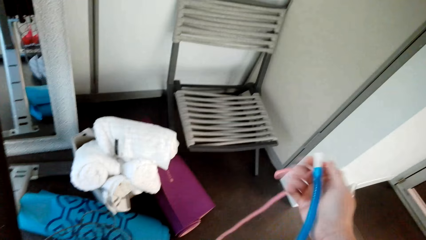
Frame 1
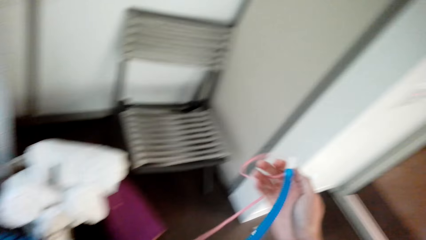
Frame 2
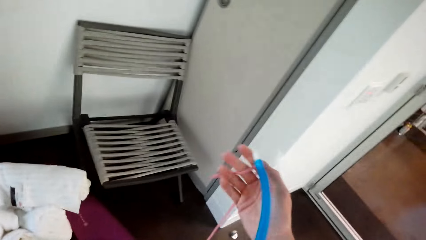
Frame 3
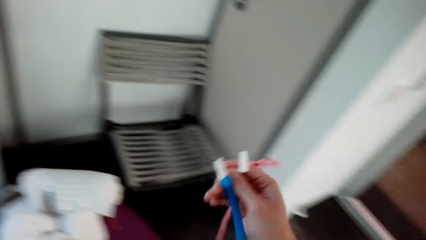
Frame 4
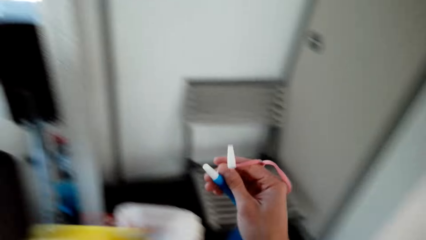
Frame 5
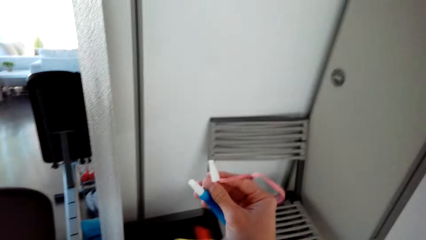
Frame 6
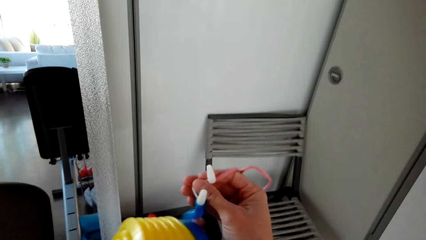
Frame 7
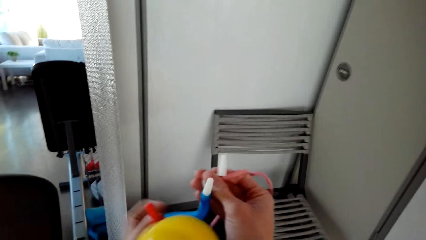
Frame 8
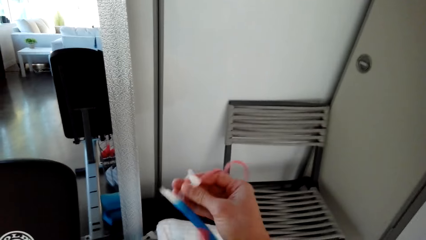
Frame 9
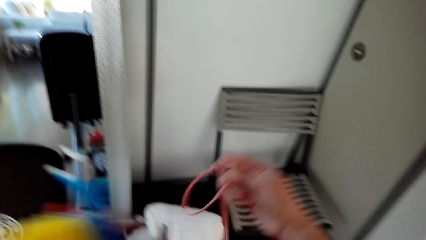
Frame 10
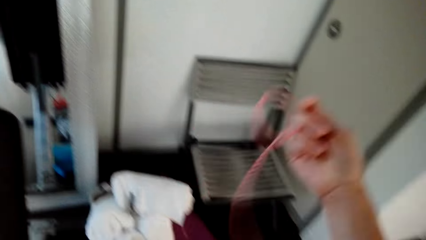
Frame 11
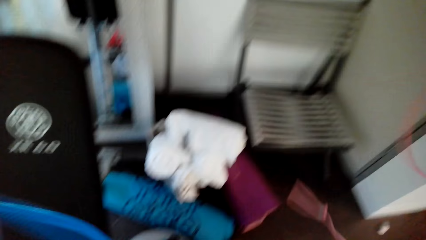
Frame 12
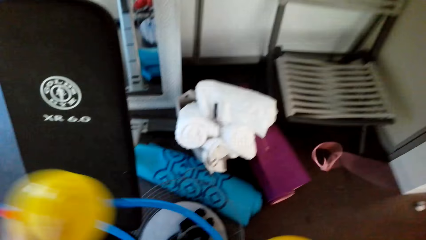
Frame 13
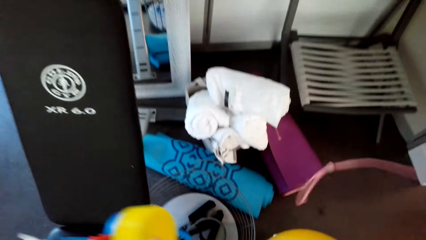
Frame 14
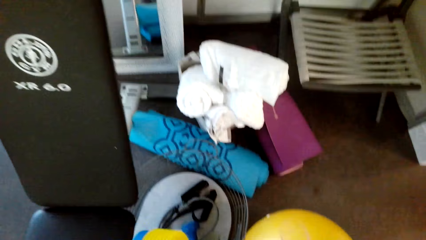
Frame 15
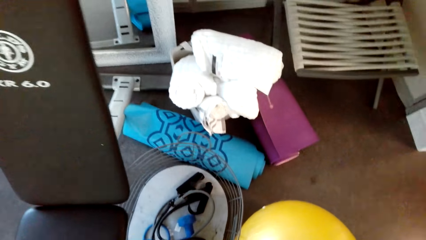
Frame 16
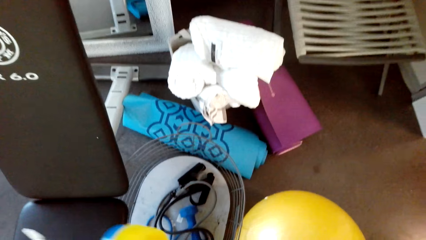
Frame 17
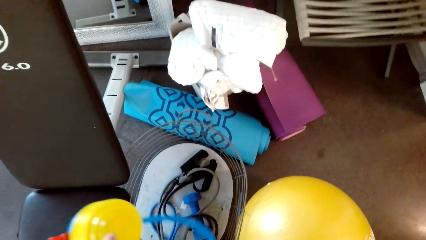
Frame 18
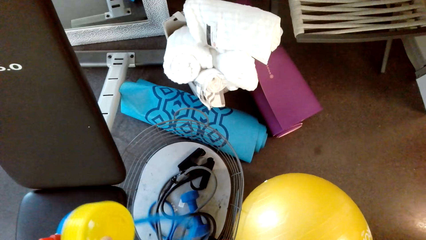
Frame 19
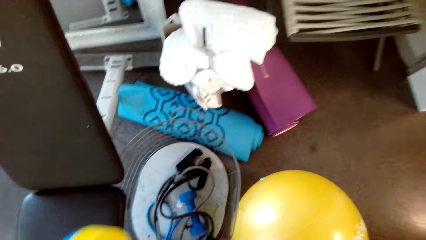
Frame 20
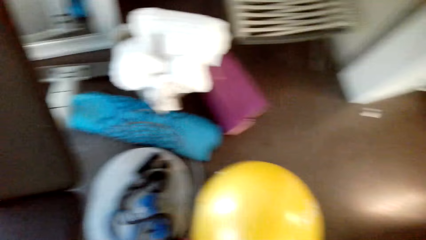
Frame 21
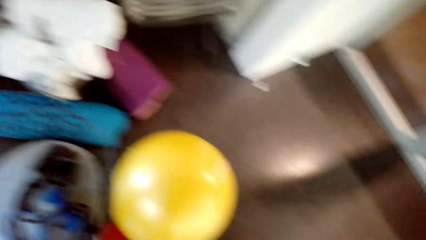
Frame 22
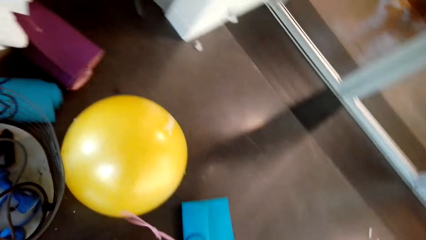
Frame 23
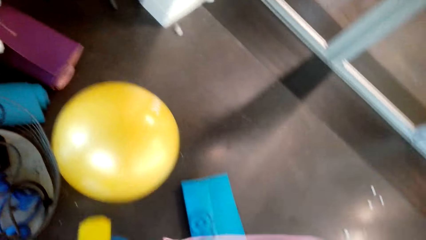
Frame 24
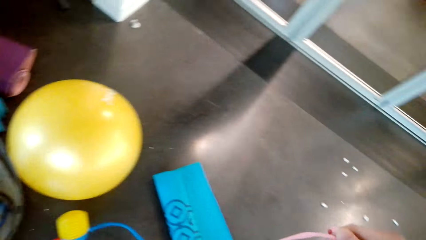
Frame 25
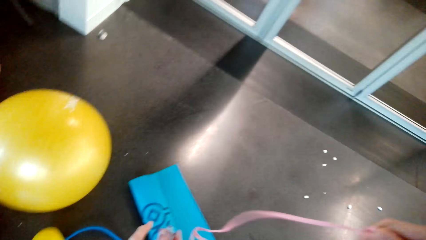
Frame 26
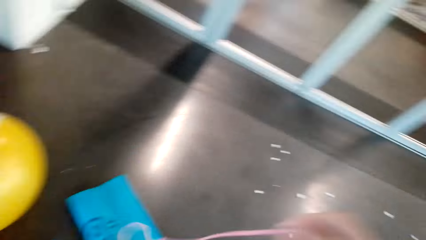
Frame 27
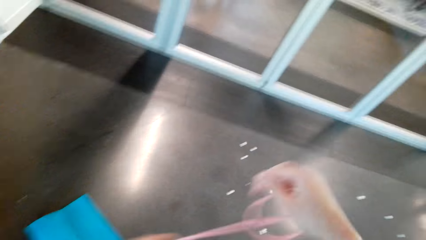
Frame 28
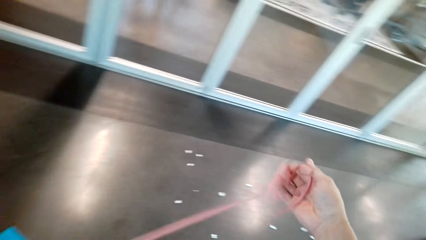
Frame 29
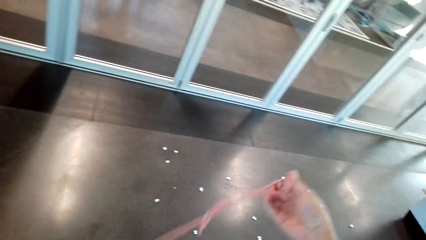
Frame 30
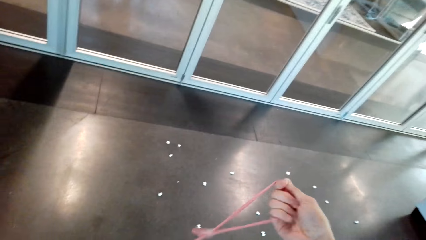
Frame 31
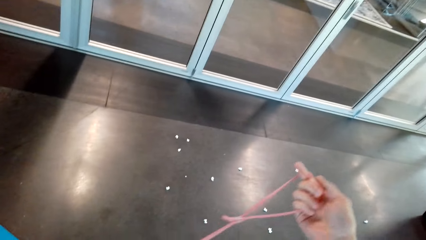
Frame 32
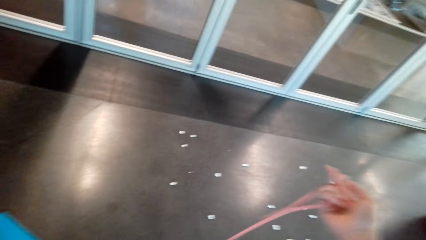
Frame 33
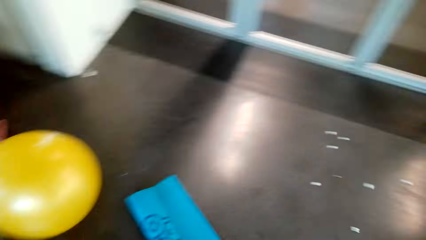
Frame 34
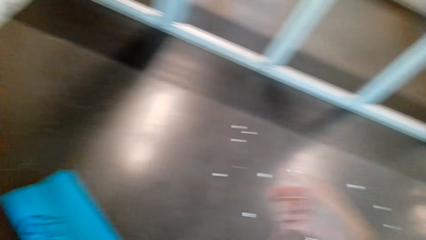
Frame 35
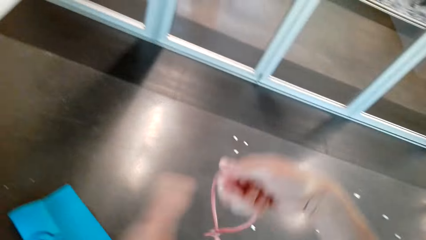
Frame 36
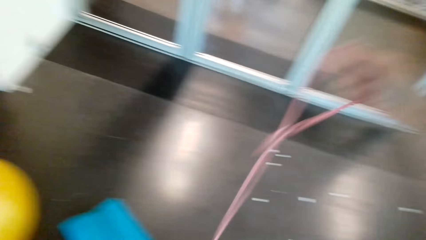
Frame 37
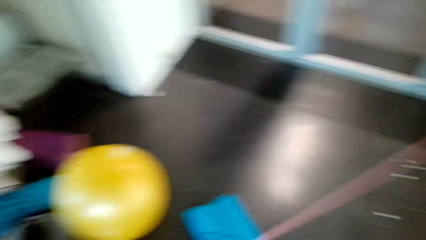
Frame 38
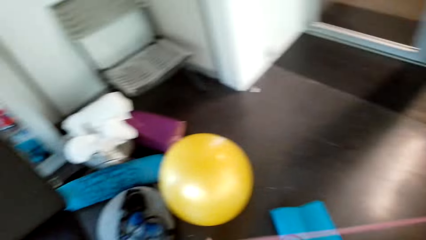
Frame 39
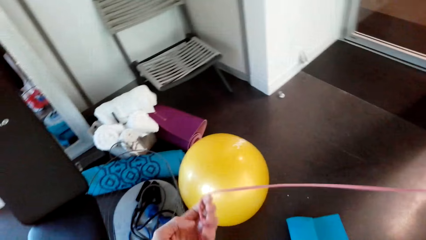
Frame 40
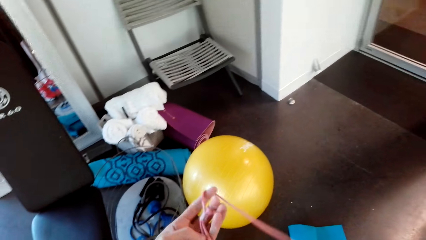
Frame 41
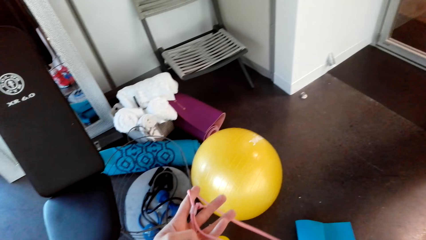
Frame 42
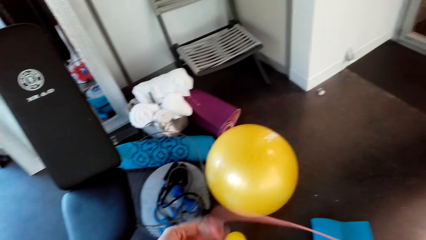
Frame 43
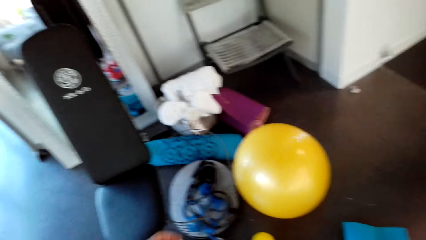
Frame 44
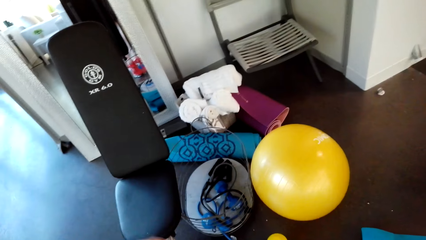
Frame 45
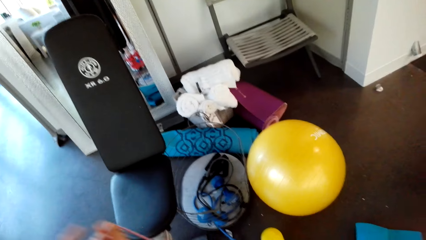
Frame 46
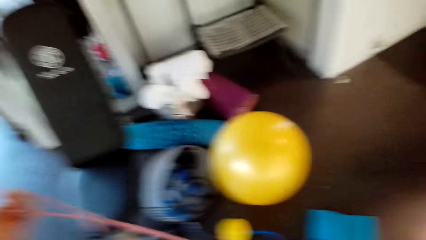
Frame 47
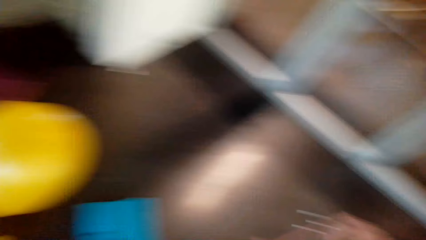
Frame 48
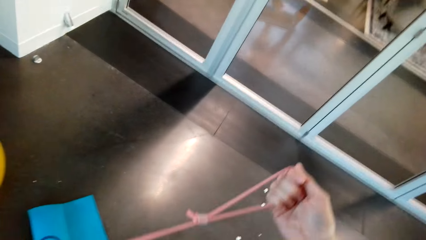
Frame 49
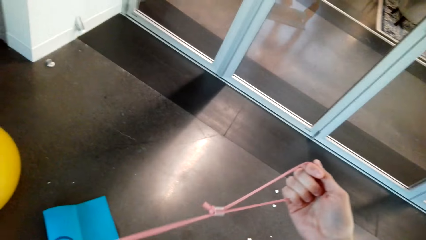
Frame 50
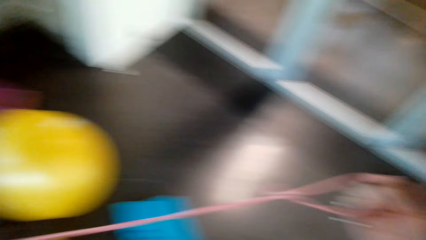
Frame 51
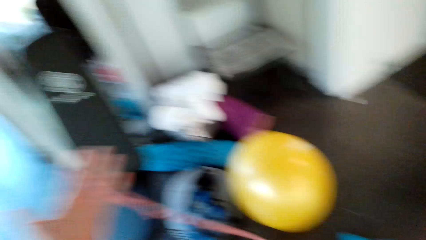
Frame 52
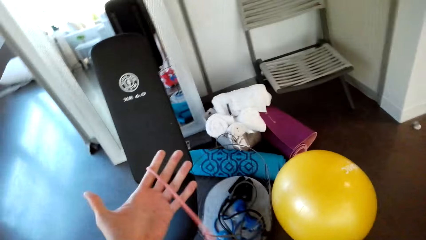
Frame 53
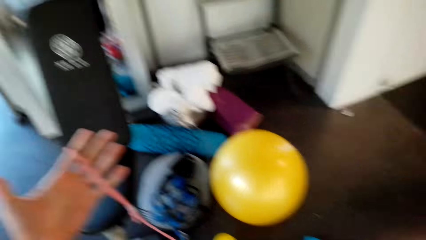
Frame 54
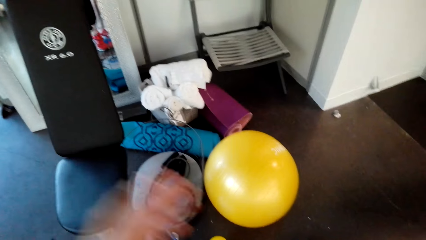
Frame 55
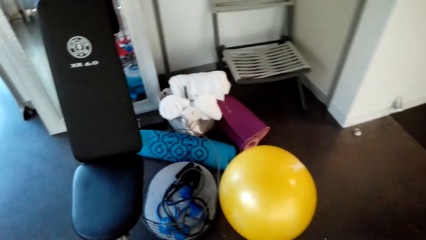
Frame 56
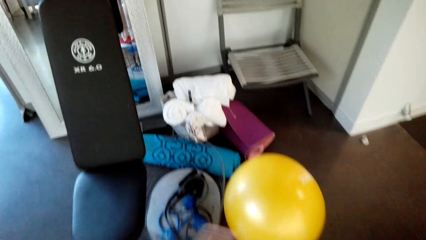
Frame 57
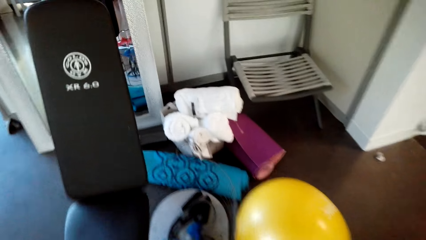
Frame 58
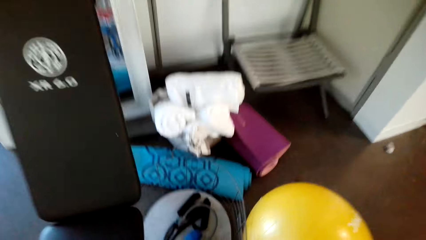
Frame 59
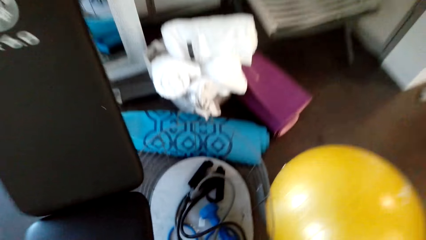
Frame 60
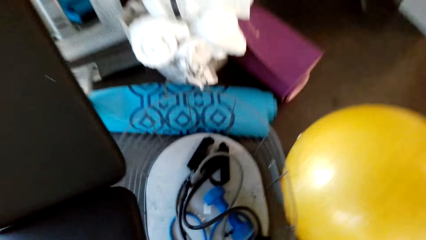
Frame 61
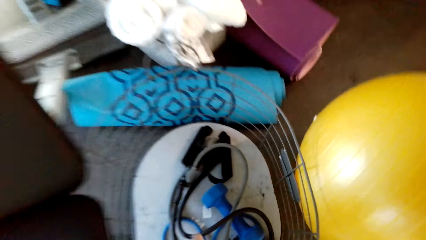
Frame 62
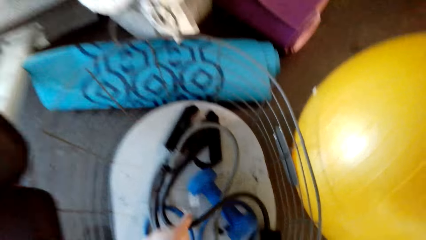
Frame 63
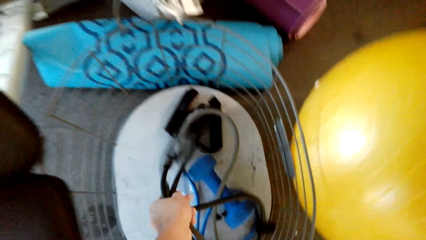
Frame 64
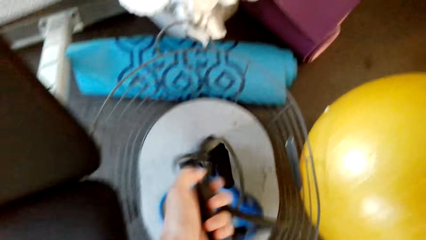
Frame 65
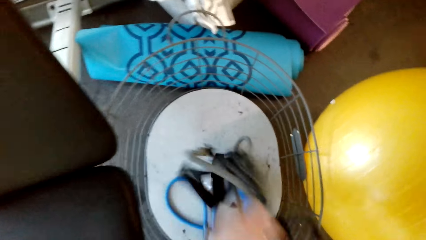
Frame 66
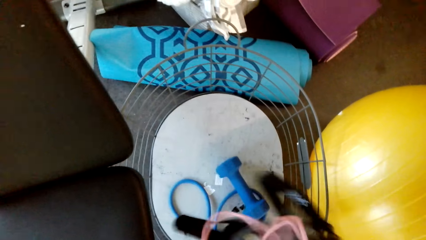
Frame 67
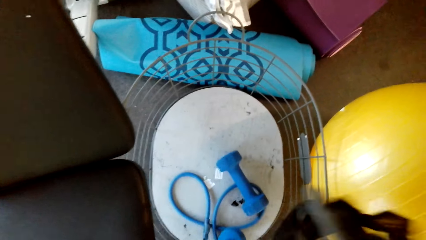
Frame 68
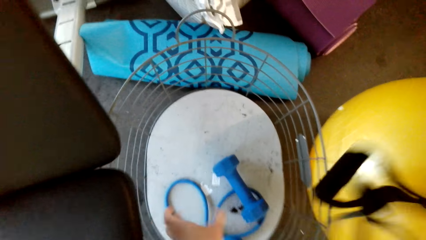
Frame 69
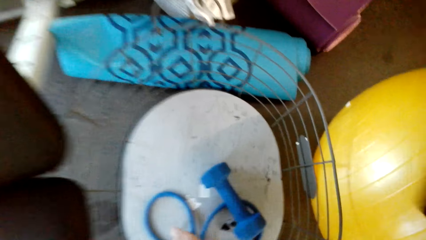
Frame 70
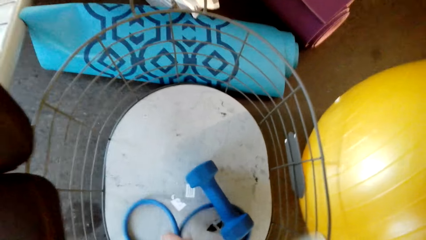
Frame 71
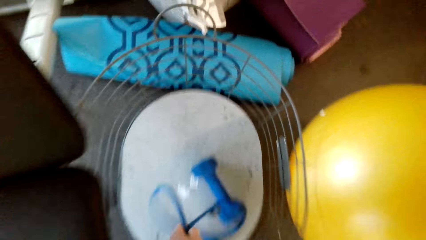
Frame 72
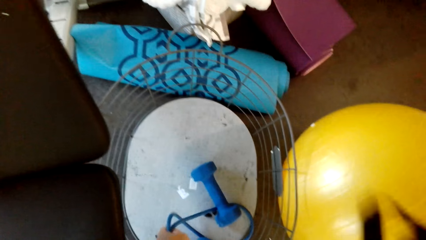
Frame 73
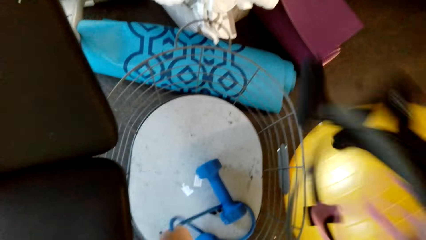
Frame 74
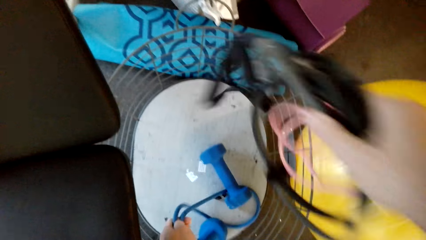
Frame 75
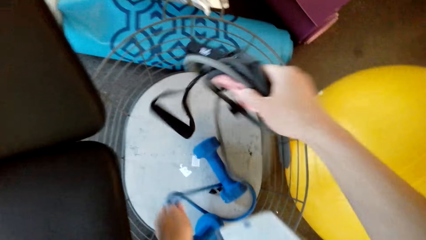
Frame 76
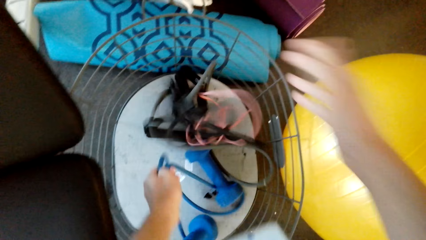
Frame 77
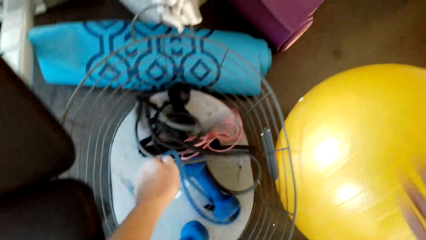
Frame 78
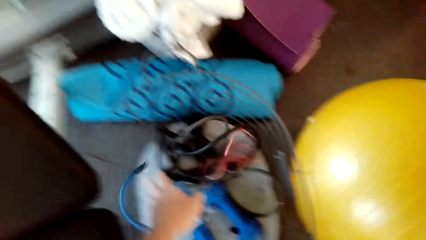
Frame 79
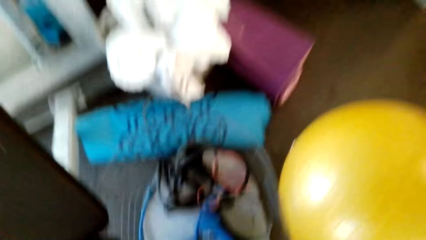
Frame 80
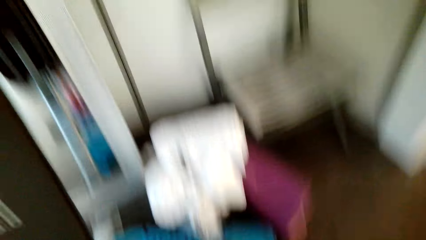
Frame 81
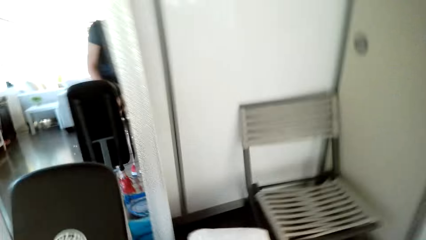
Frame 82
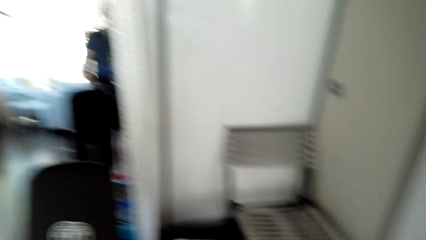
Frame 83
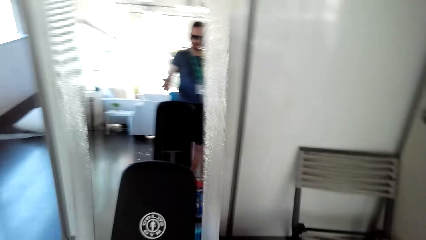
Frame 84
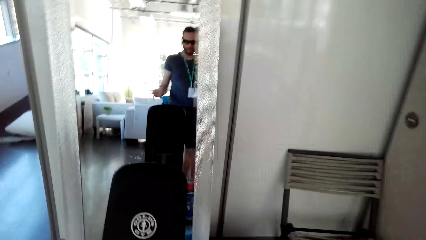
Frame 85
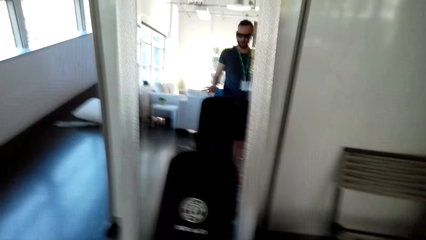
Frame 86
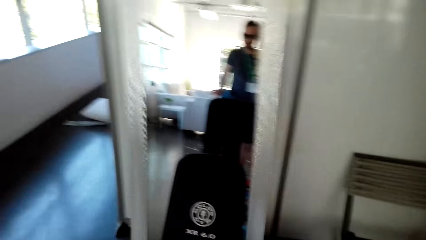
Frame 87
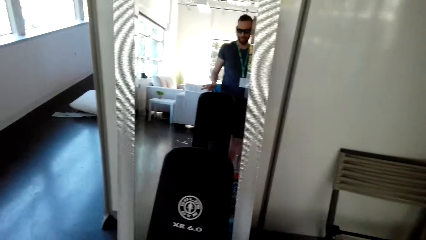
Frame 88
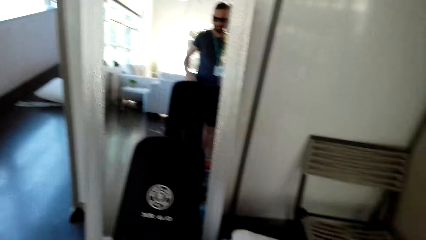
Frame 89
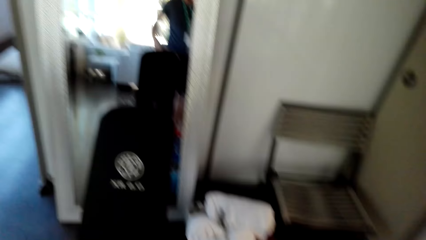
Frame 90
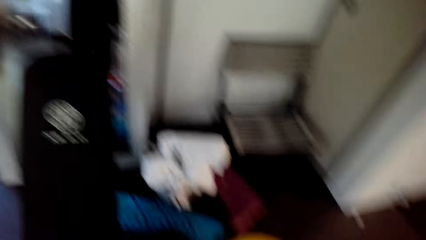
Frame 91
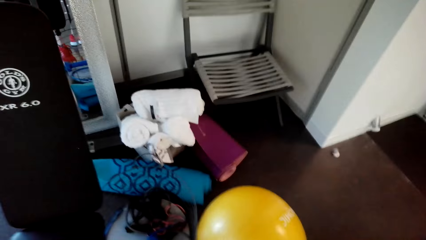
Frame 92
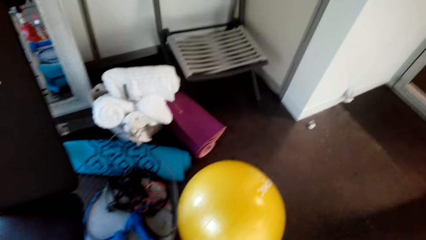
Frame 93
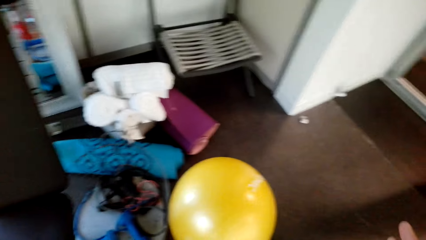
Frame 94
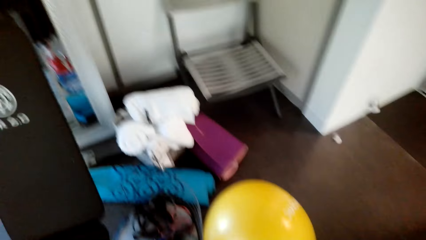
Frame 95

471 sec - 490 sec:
The camera wearer adjusts the rope. They hold the rope on one hand. They take the rope and put the rope in the basket. They converse with a man.
